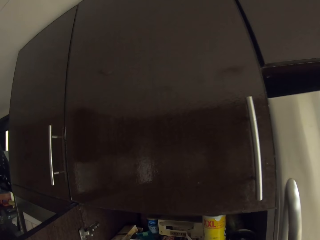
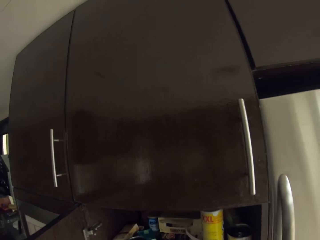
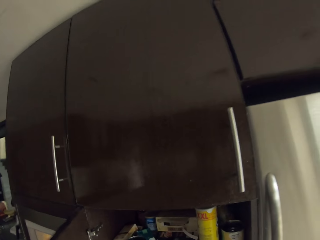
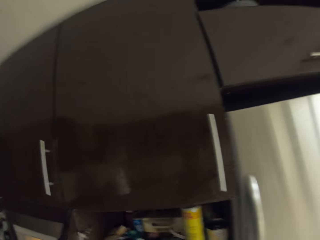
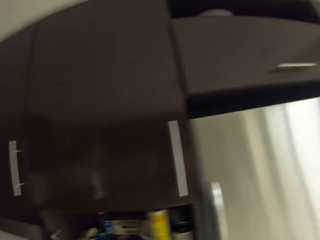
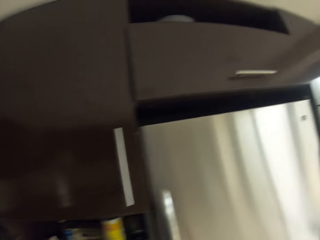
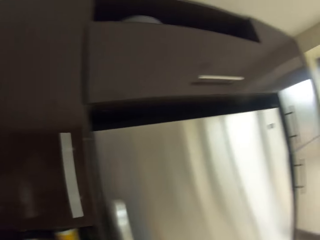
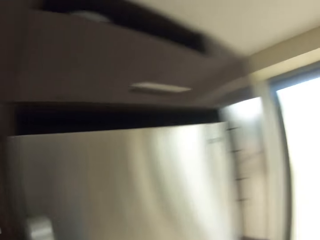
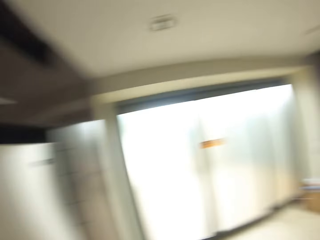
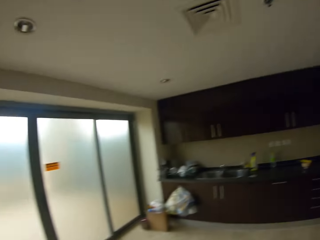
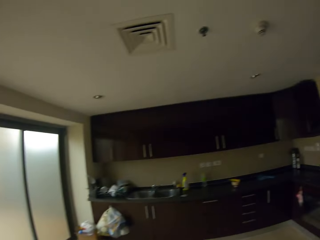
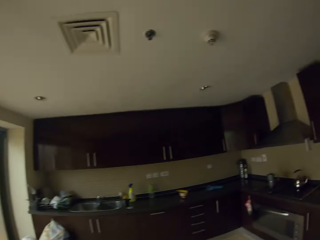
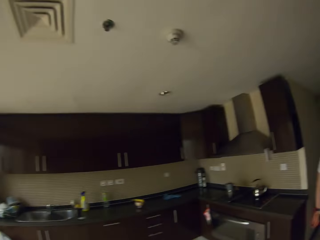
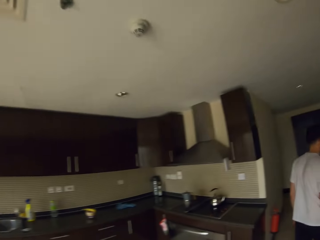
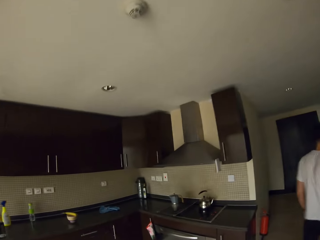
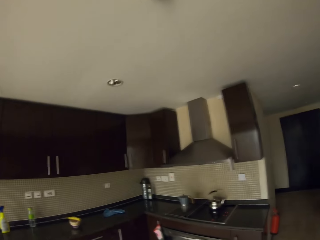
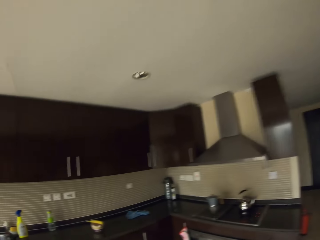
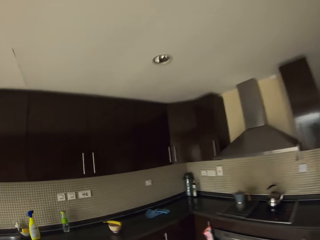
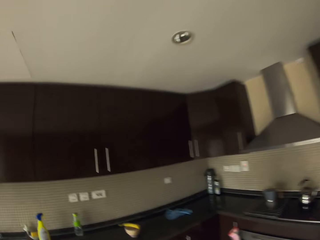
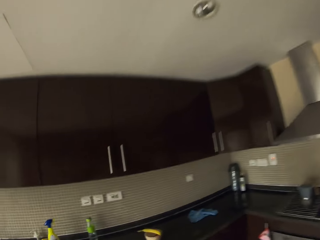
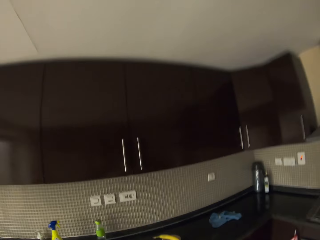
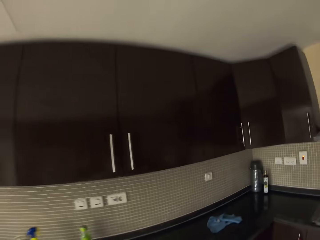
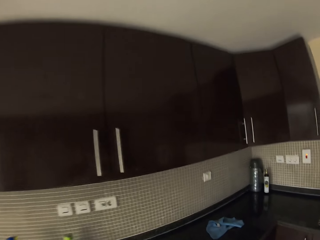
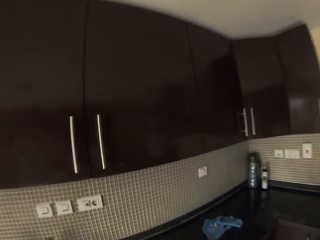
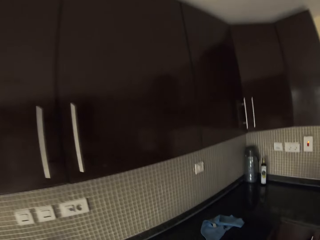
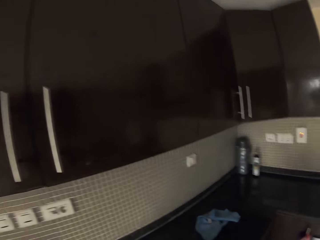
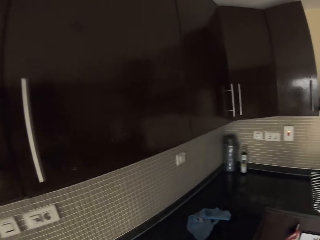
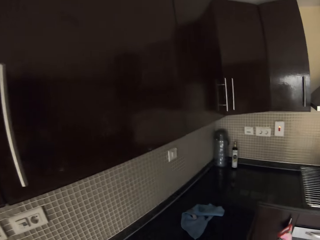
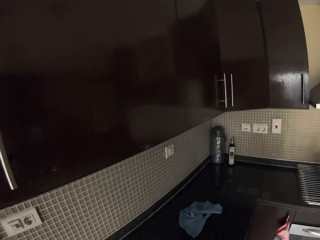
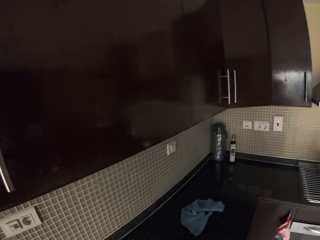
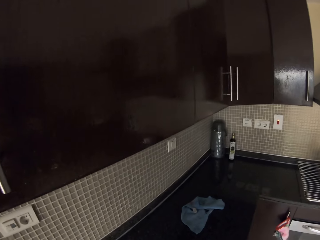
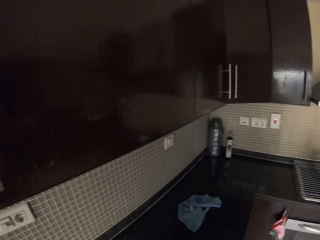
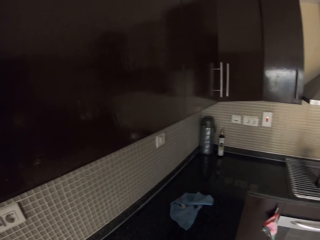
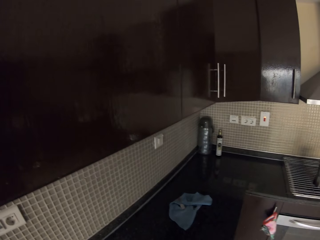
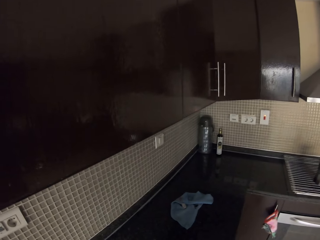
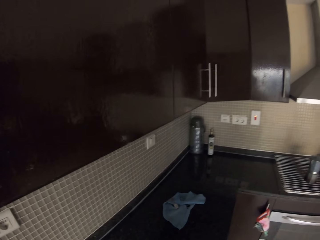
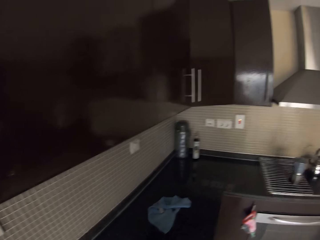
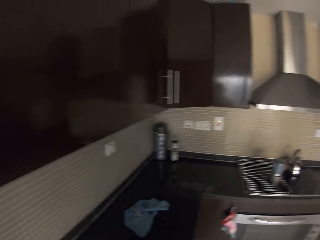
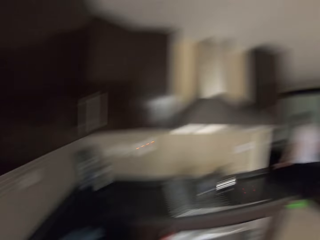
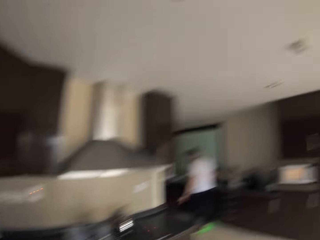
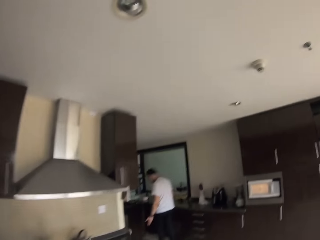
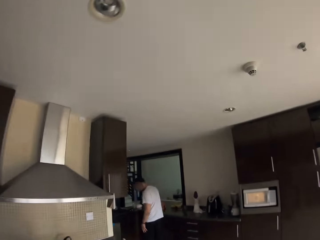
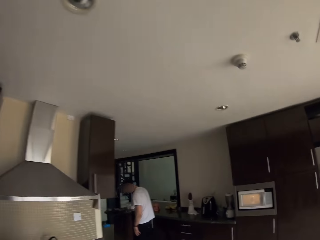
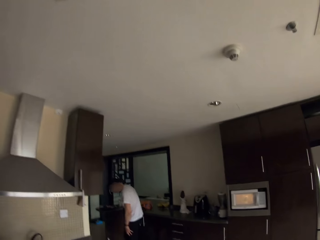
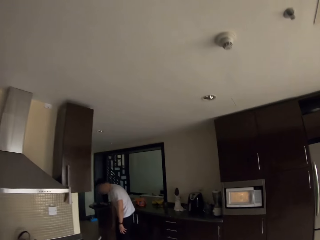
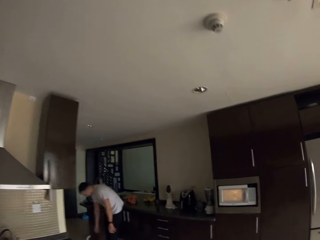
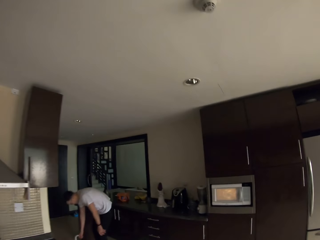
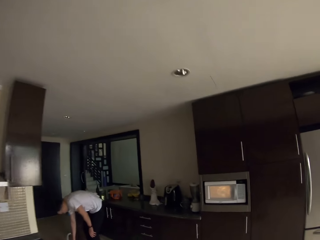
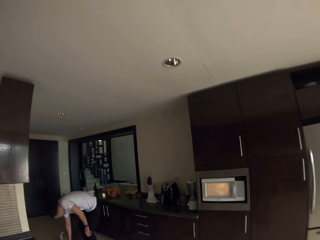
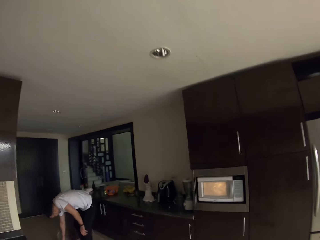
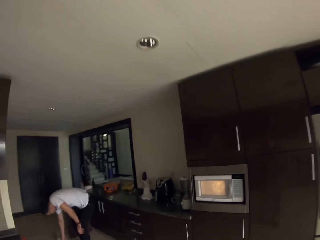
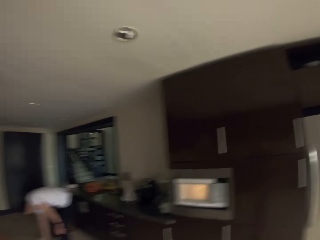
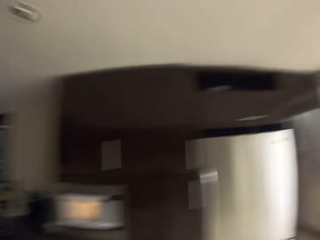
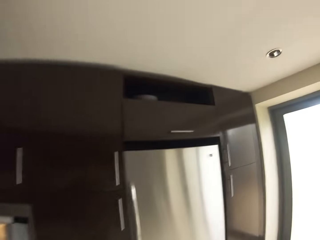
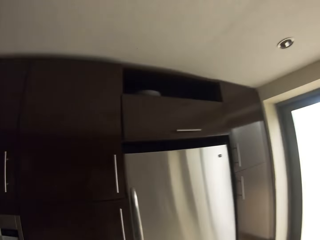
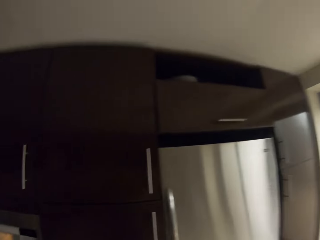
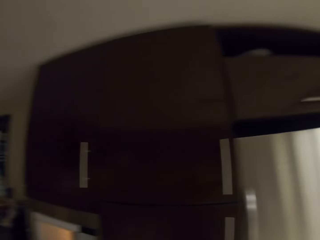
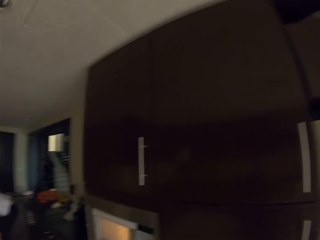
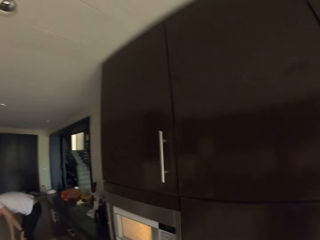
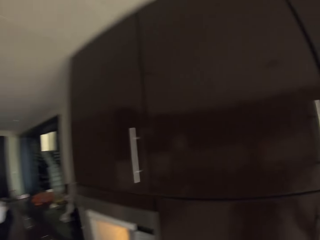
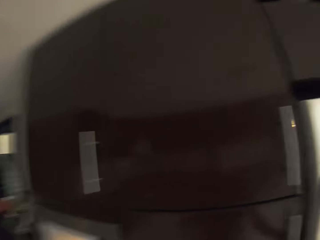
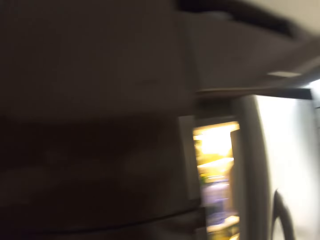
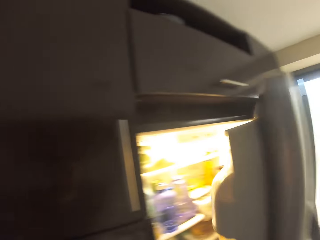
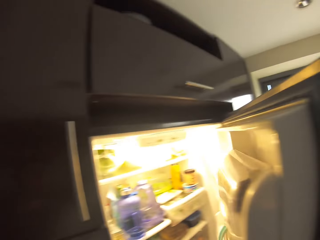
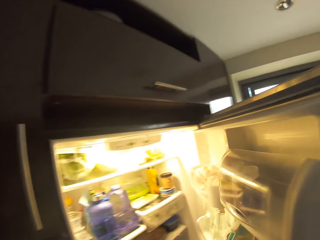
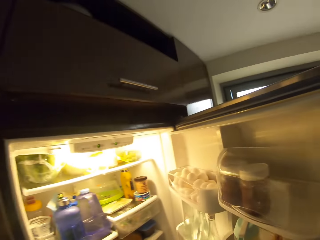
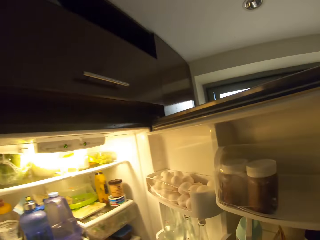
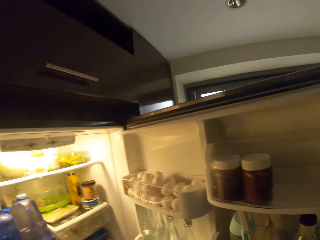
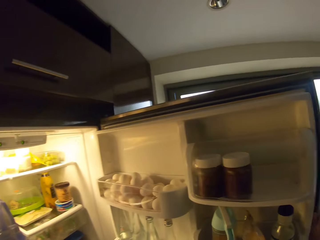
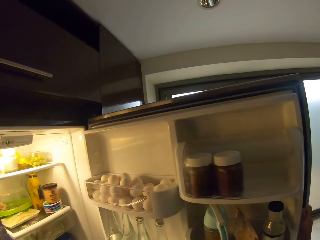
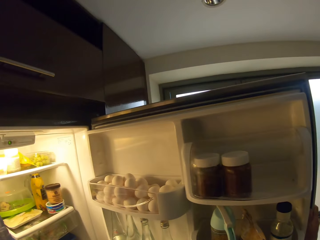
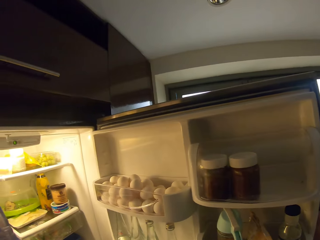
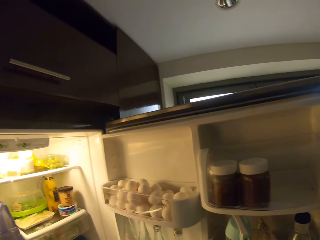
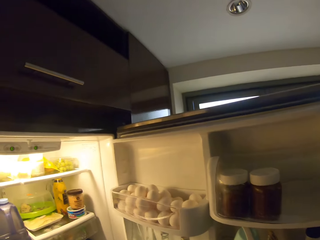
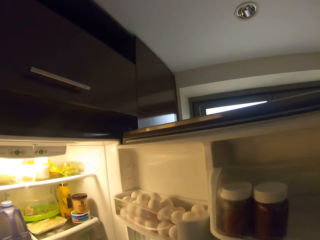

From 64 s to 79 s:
The camera wearer talks to a man. They walk on the floor towards the sink. They stare at the counter. They stand on the floor. They walk on the floor towards the fridge. The man stands on the floor. The camera wearer opens the fridge. They stare at the inside of the fridge.

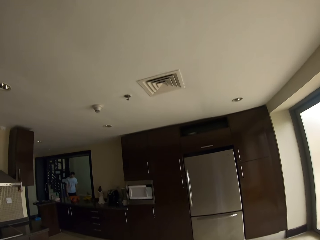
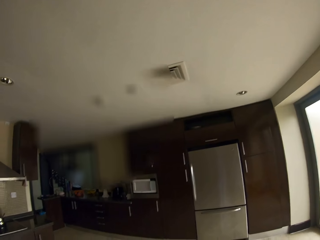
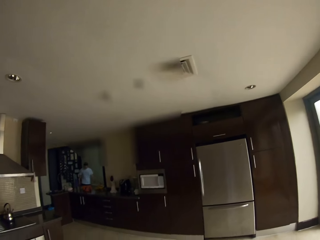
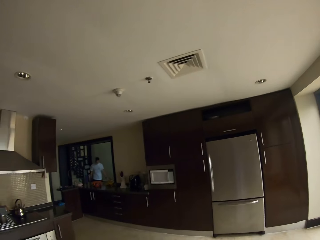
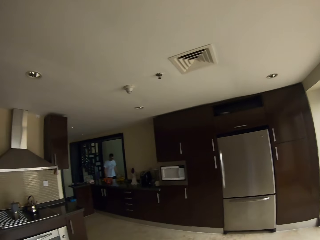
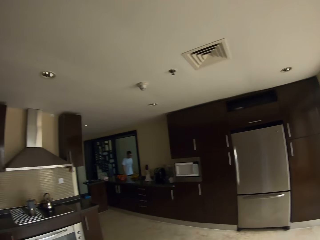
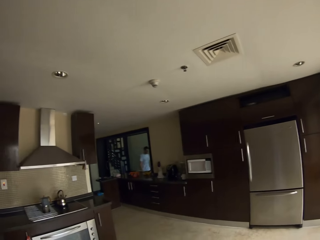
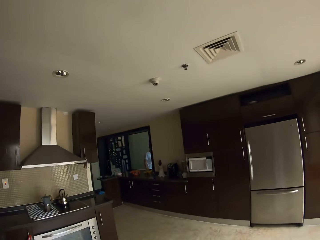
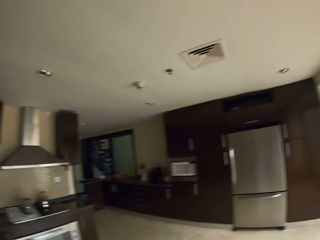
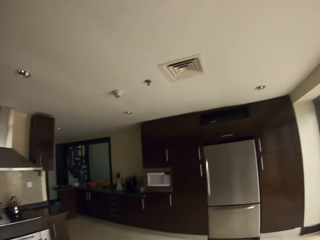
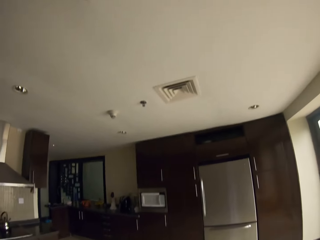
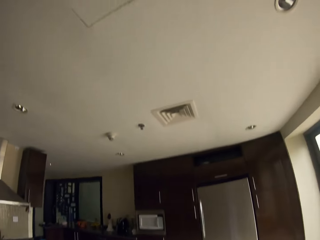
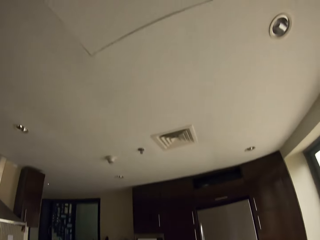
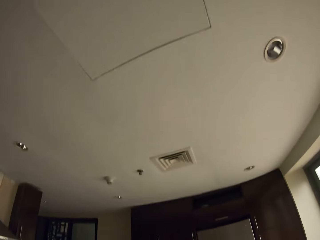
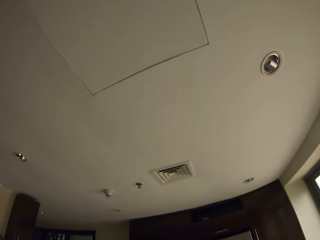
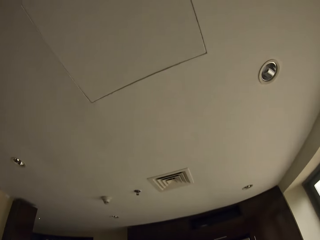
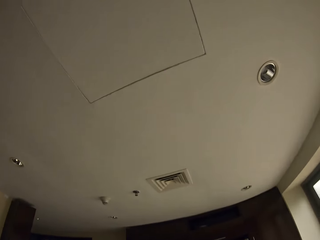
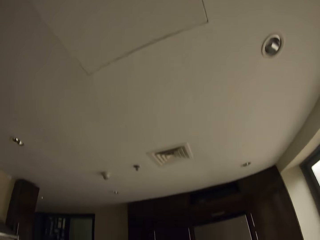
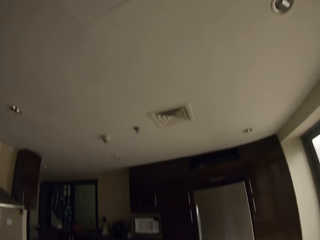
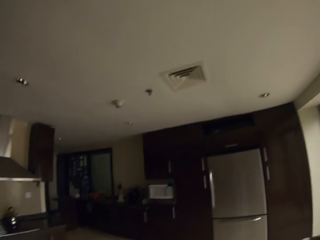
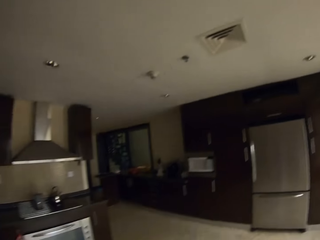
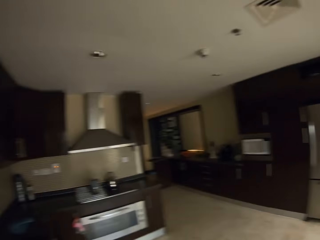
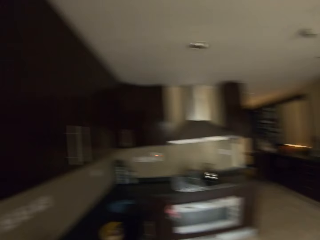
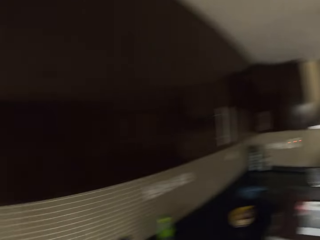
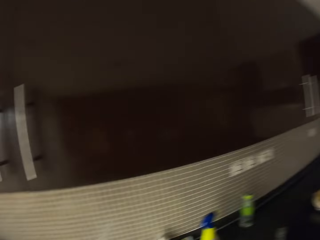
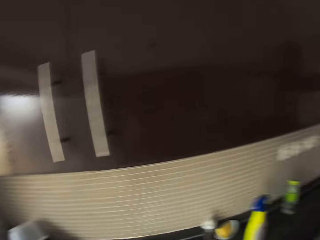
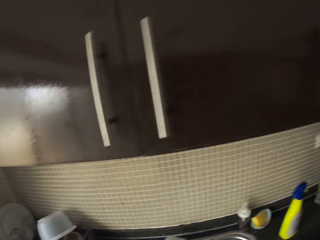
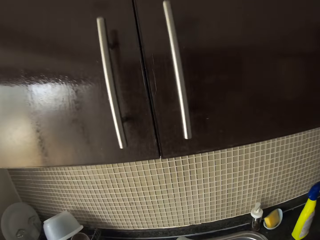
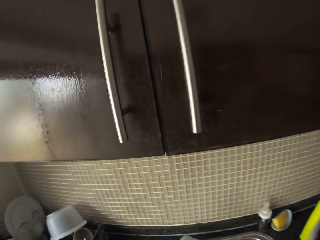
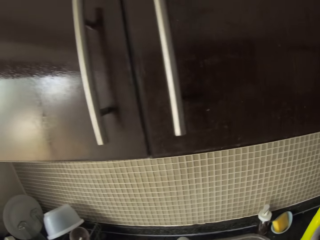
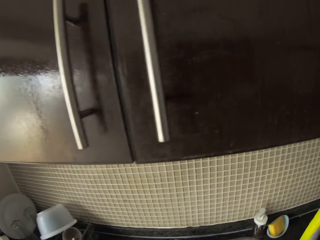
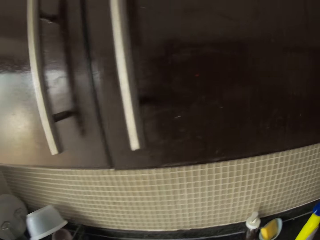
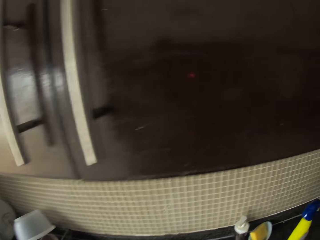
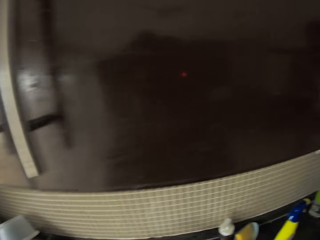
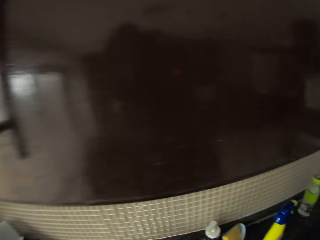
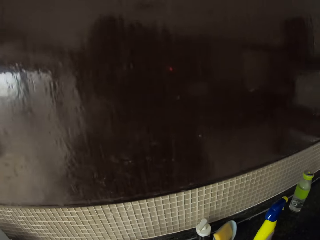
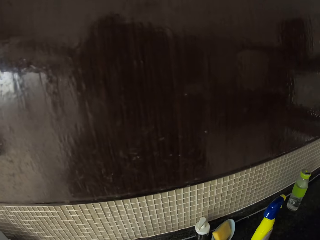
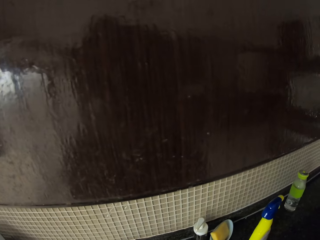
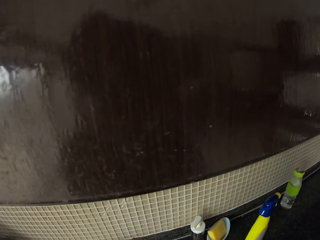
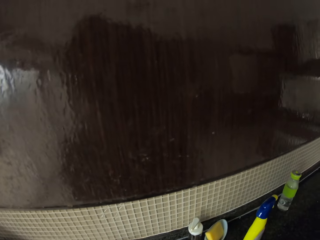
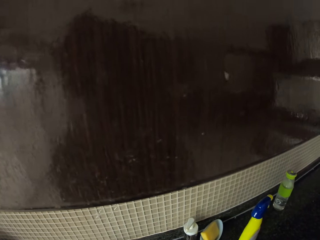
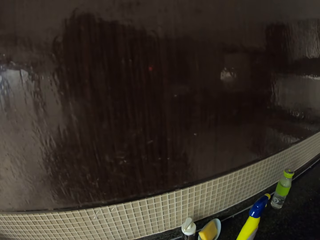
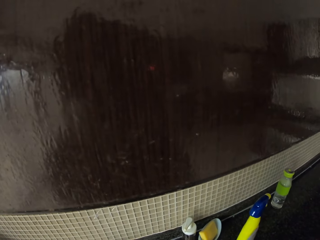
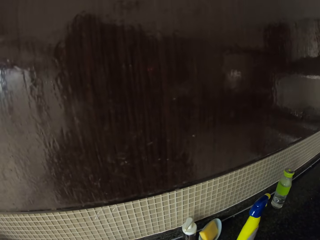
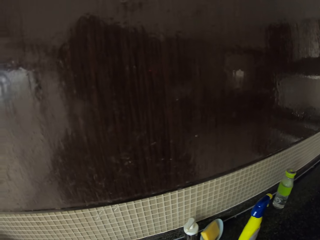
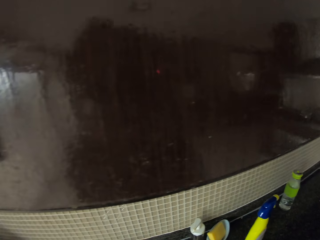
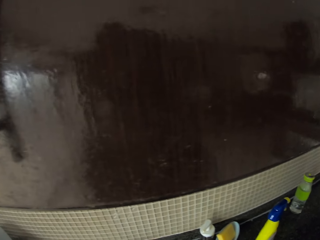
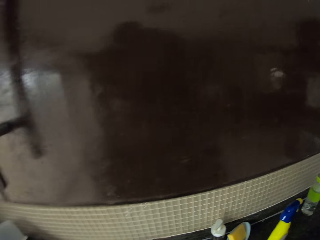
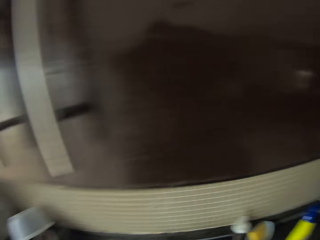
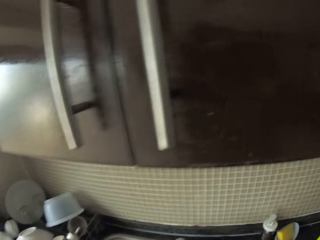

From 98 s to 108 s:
The camera wearer stands on the floor. They look around. They stare at the counter.
